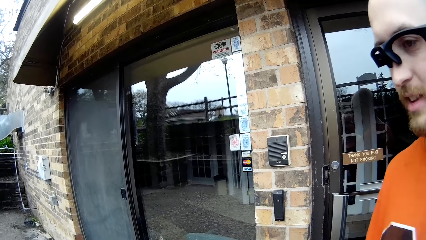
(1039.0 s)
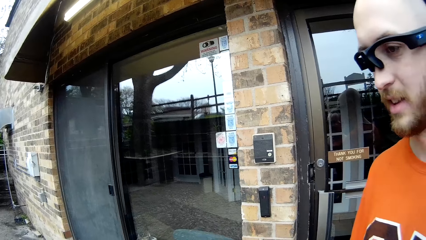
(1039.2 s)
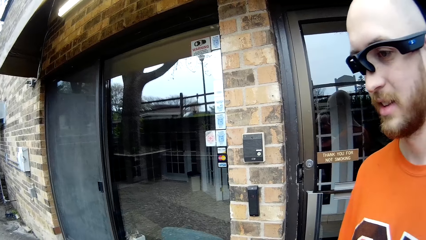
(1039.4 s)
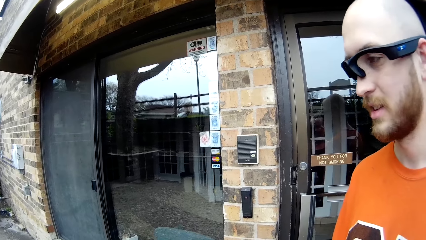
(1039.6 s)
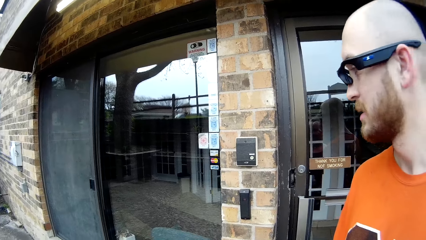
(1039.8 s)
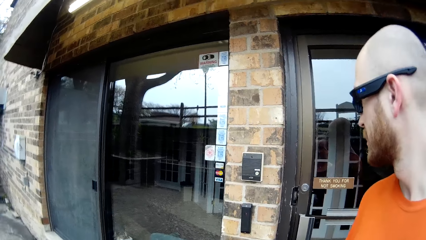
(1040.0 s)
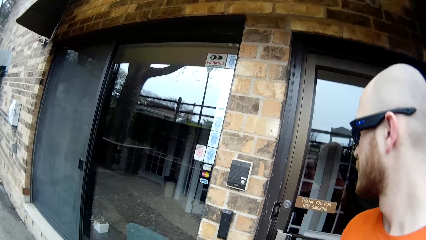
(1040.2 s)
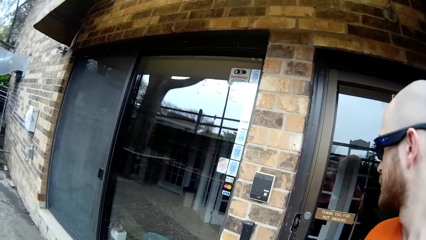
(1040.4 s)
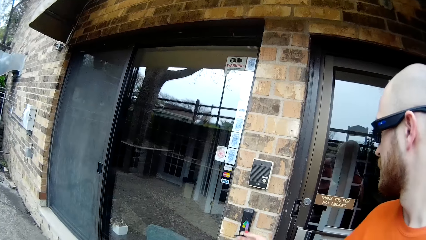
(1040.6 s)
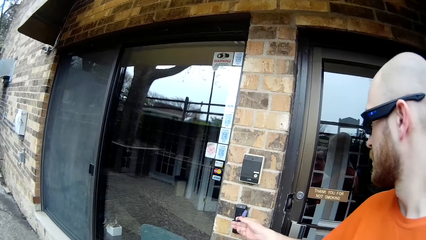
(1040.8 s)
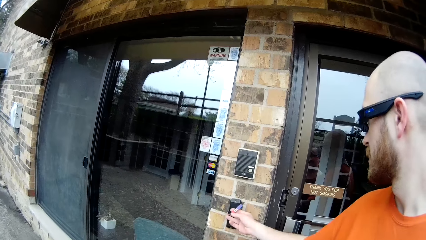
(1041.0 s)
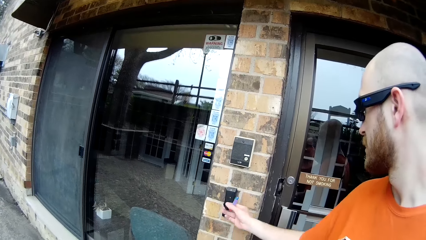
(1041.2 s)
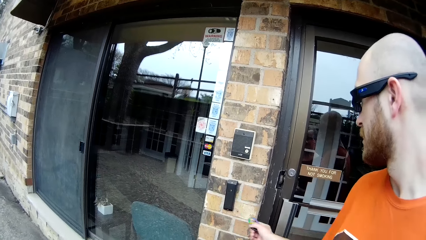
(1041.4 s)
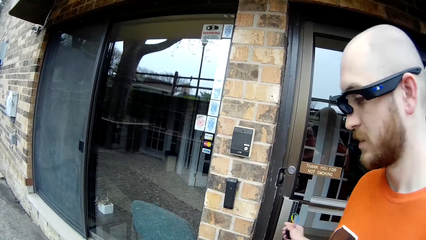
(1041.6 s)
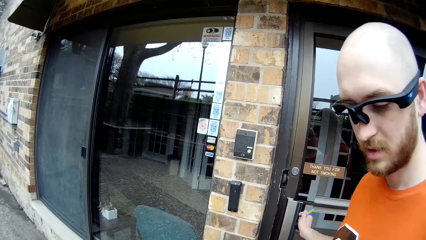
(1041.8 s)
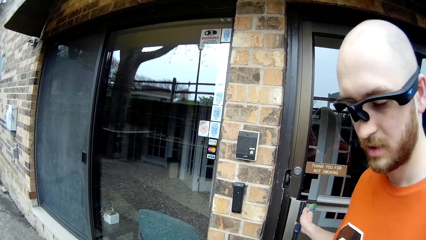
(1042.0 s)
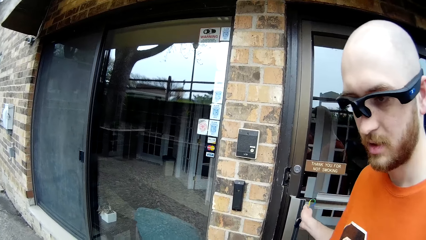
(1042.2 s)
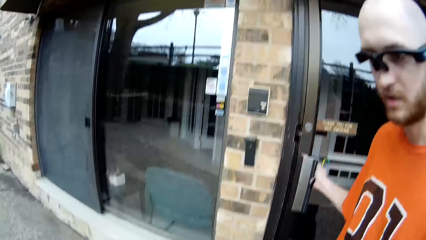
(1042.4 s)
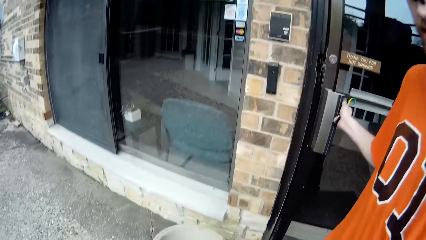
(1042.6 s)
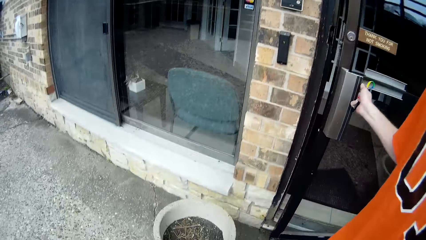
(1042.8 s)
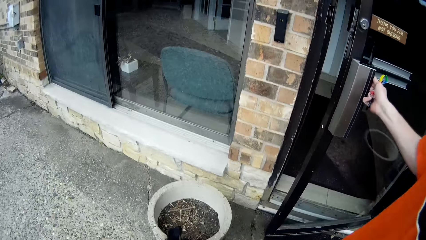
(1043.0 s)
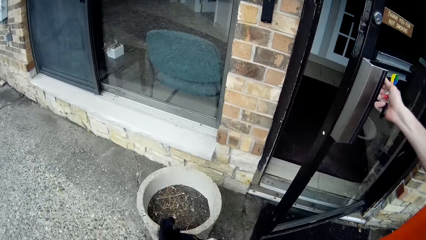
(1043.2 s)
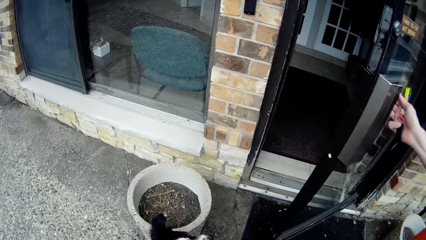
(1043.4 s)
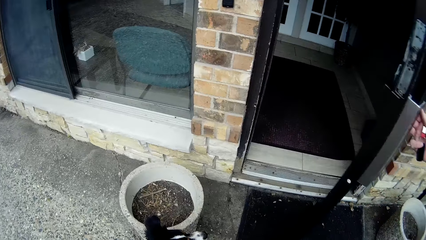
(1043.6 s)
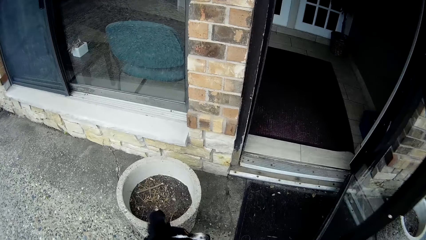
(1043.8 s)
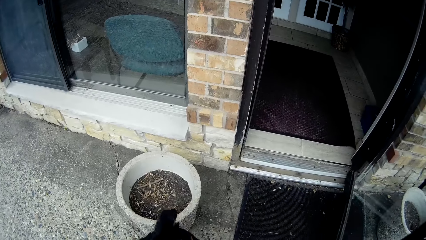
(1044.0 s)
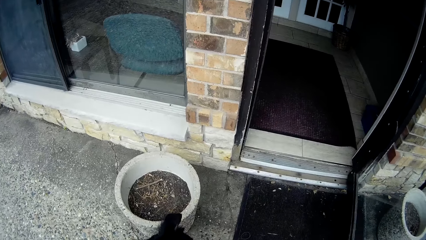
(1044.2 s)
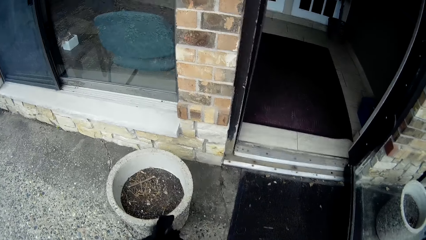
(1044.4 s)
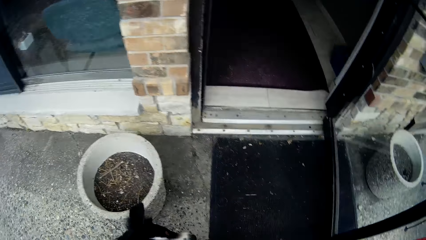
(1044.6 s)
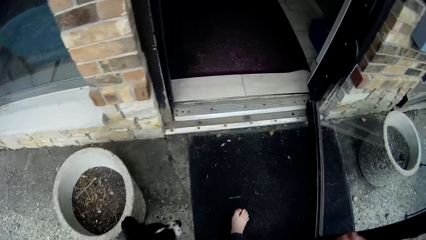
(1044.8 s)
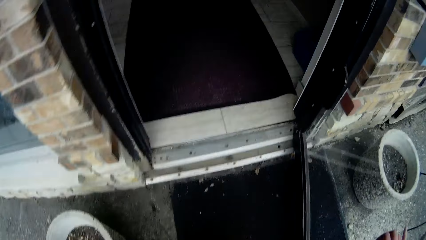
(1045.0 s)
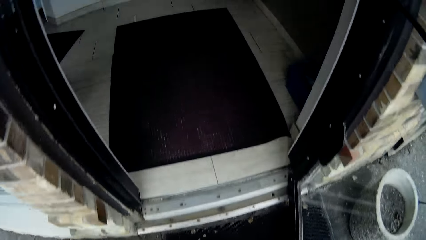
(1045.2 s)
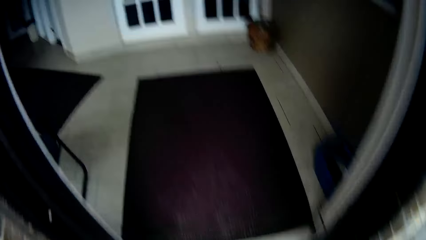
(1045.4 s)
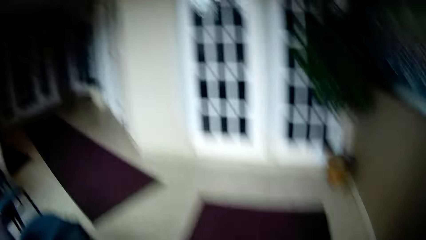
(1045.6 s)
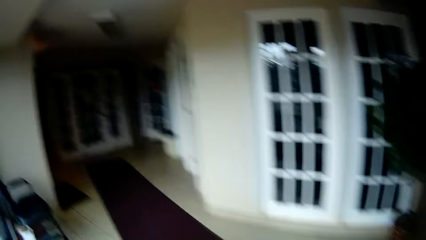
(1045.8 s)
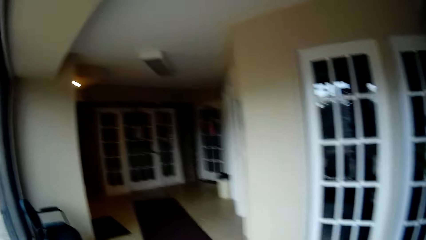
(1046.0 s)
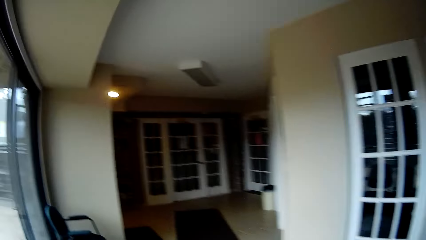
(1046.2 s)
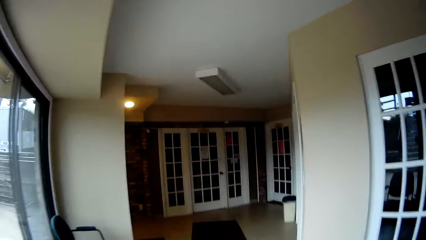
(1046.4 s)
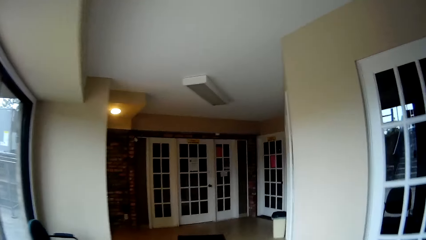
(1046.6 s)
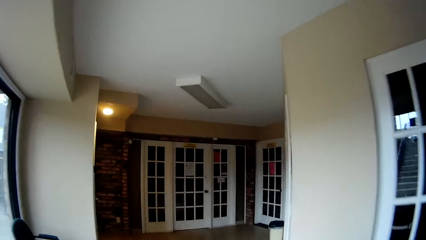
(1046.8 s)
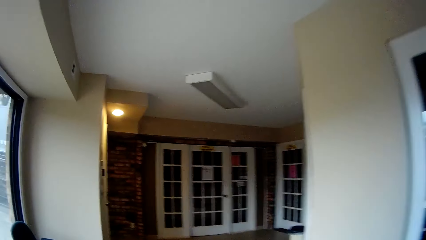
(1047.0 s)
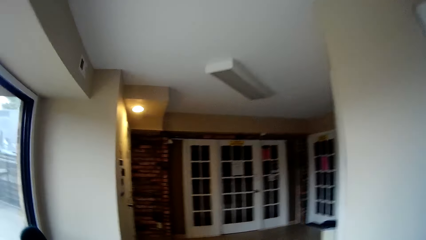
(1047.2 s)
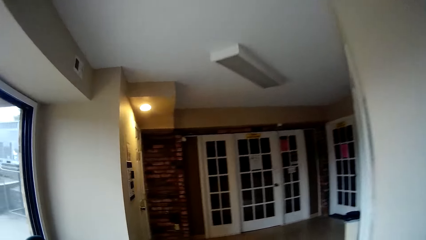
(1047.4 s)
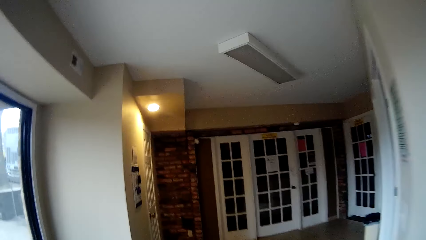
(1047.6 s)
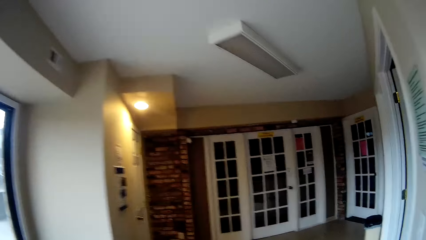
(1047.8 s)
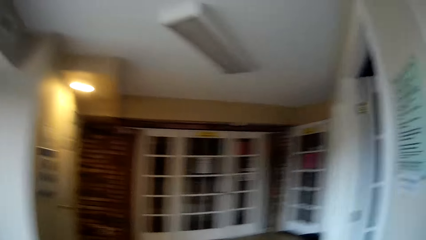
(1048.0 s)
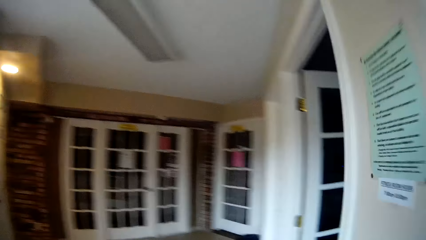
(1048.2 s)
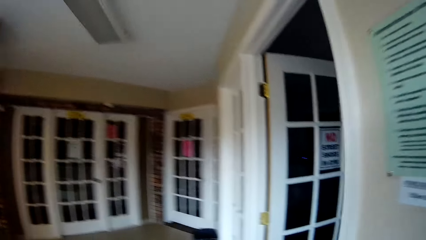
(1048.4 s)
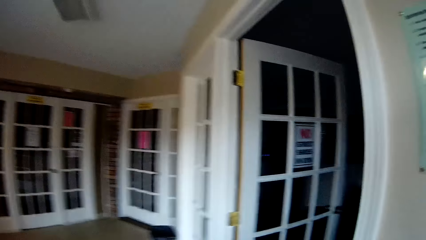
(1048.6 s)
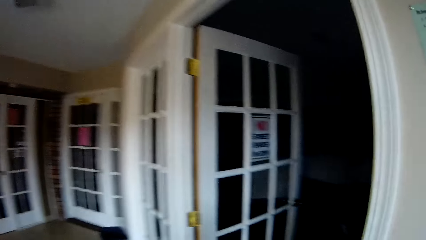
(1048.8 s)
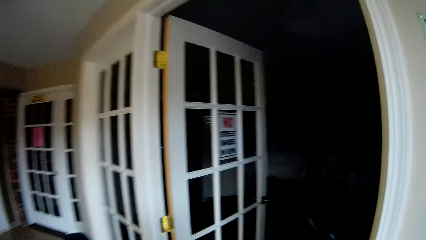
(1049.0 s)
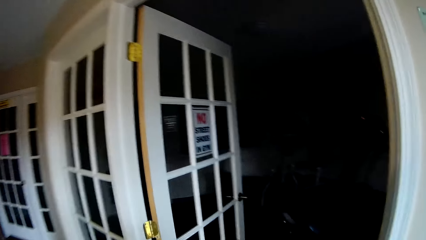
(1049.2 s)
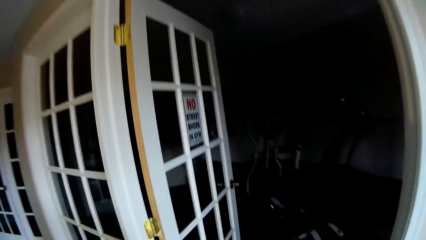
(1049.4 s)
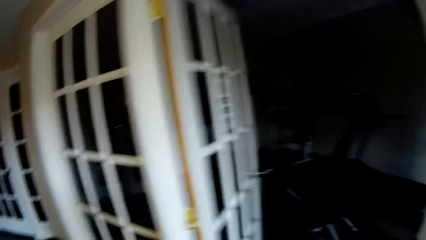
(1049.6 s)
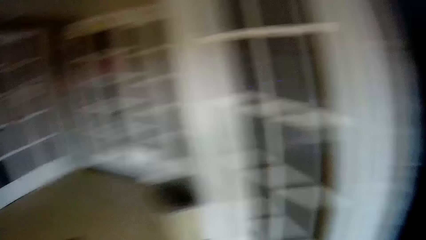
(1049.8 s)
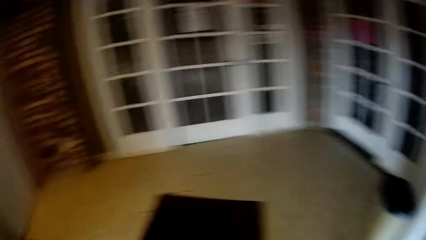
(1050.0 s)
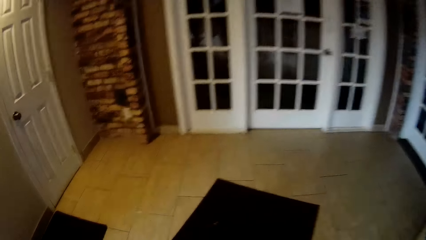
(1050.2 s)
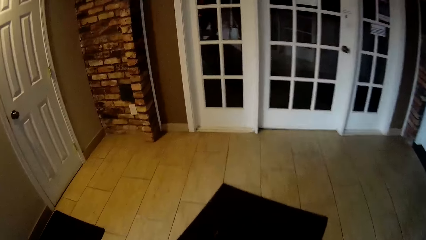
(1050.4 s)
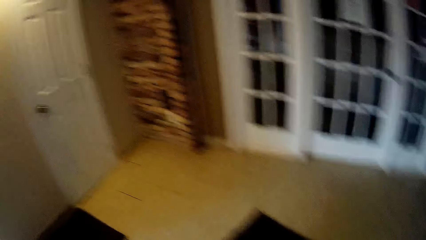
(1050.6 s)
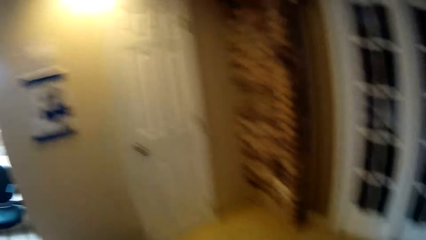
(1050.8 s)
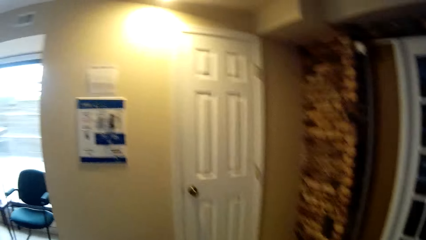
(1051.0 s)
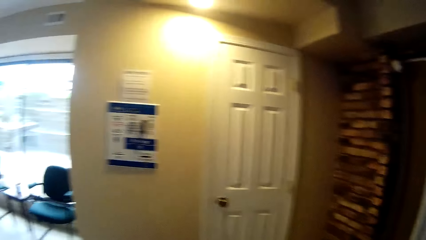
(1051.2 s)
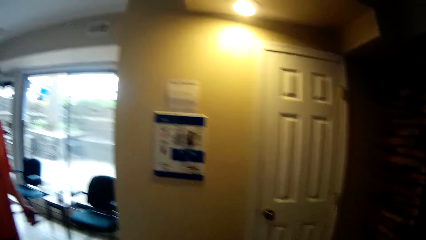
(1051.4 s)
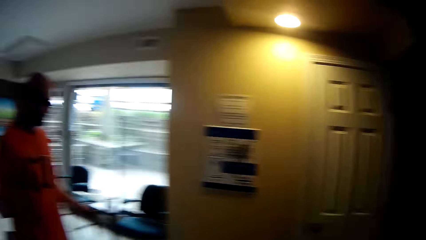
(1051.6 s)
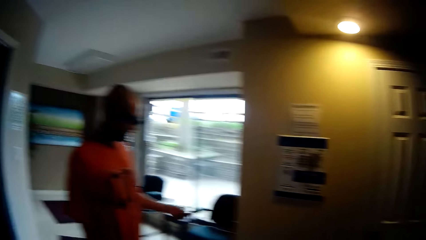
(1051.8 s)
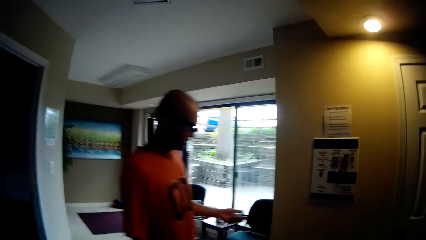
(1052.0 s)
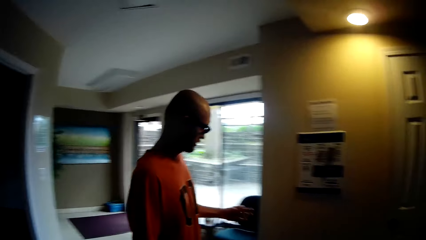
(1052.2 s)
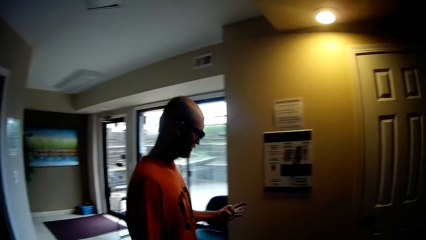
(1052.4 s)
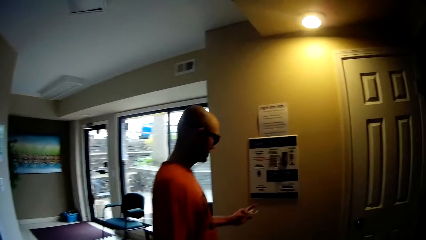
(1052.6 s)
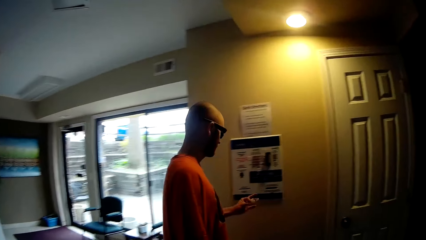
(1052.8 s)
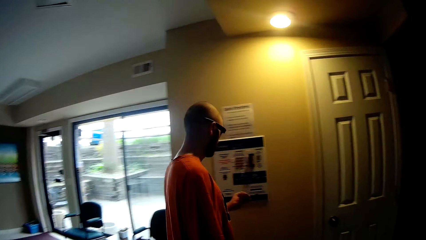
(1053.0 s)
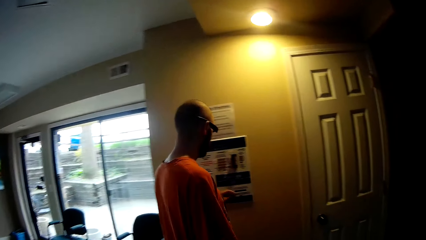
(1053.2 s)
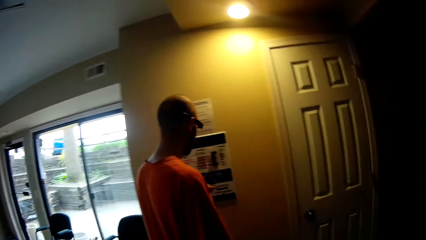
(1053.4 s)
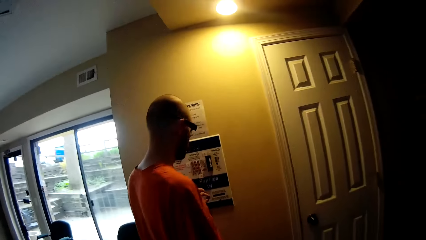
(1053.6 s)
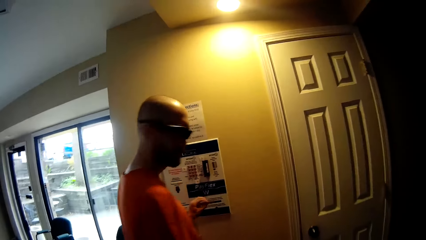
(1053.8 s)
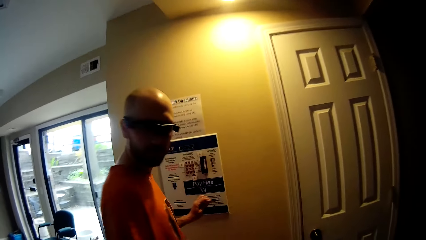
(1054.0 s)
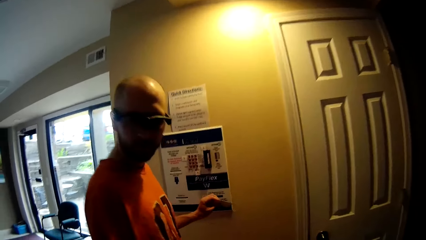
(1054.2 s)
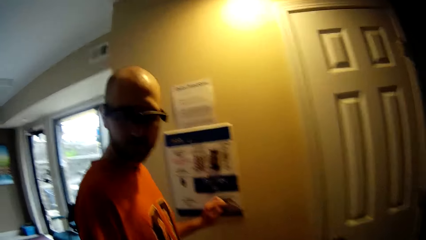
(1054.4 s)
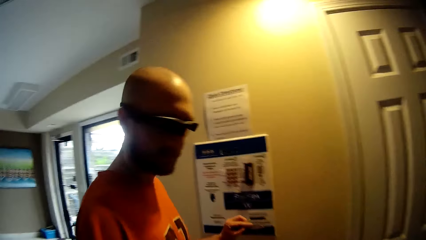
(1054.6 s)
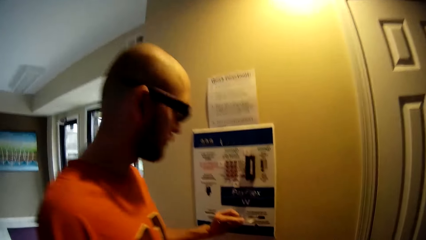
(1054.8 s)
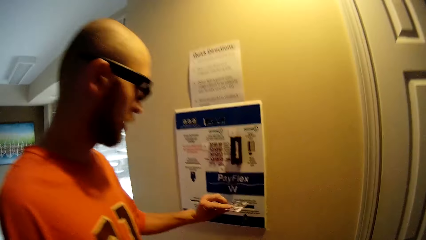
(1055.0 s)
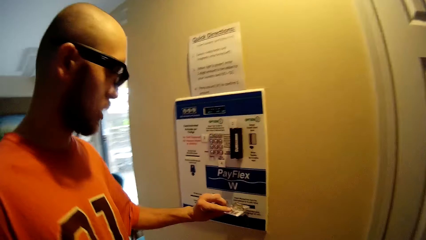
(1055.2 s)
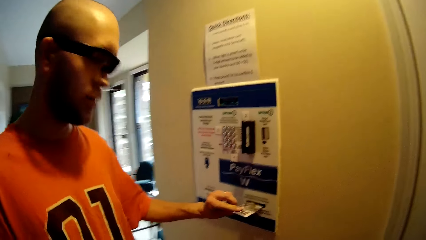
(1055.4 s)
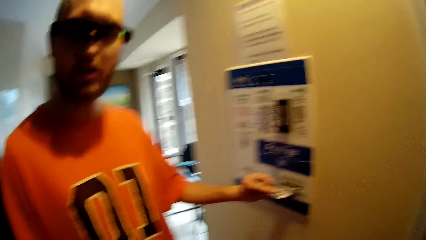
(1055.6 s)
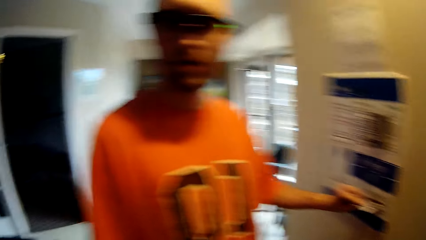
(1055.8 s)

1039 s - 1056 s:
A man stands outside the door. The man holds the key tag to the door lock with his right hand. The man opens the door to the apartment with his right hand. The camera wearer walks into the apartment with the dog. They walk around the room. The man inserts a smart card in a credit machine on the wall with his right hand. The man opens something.
